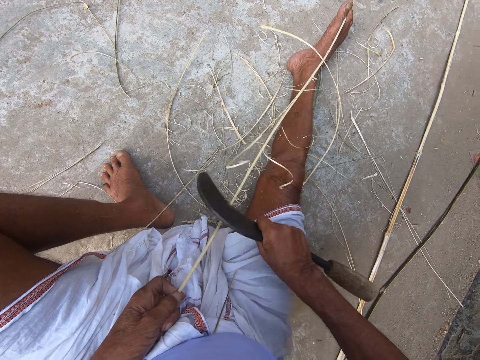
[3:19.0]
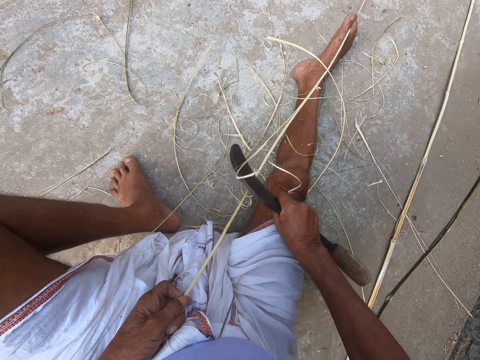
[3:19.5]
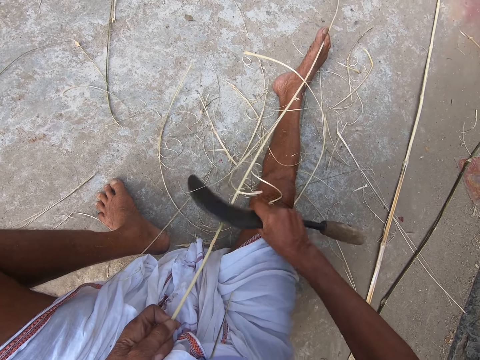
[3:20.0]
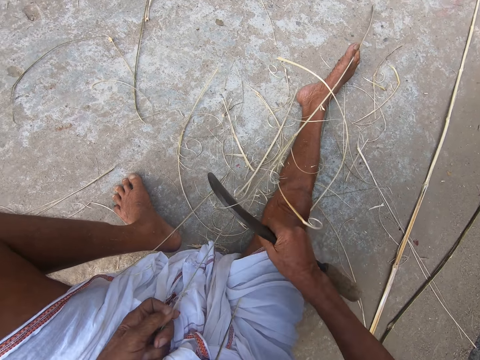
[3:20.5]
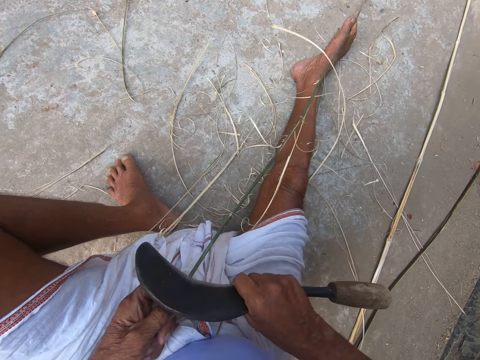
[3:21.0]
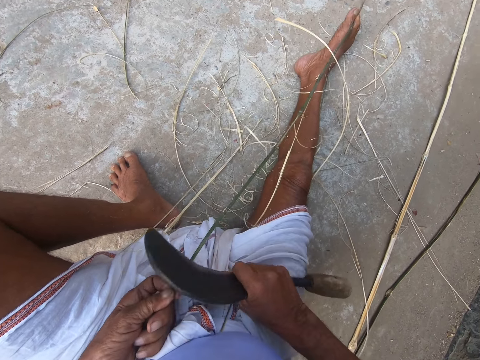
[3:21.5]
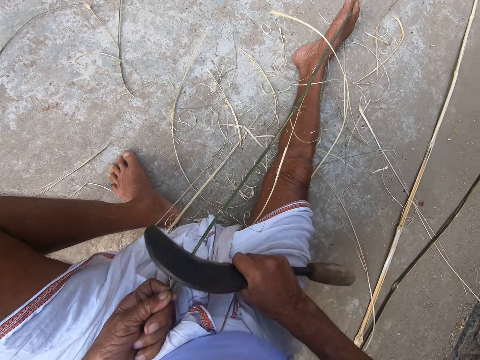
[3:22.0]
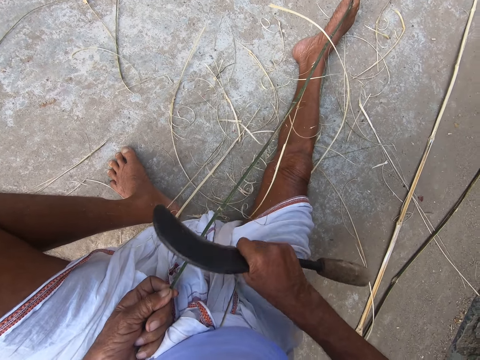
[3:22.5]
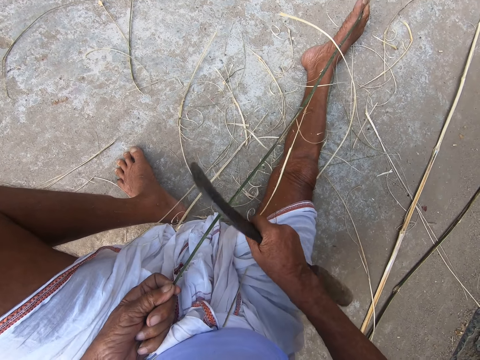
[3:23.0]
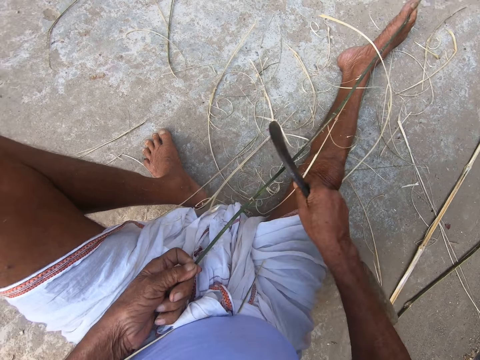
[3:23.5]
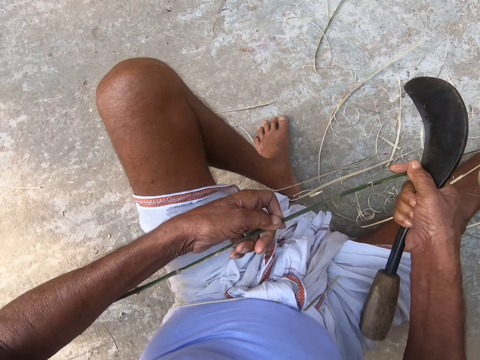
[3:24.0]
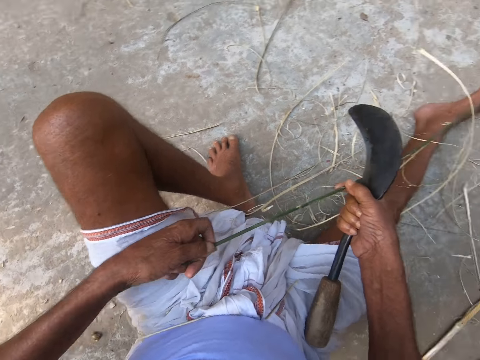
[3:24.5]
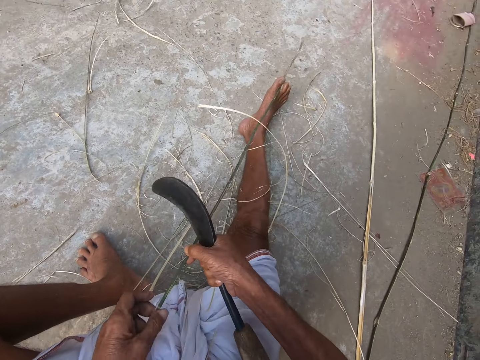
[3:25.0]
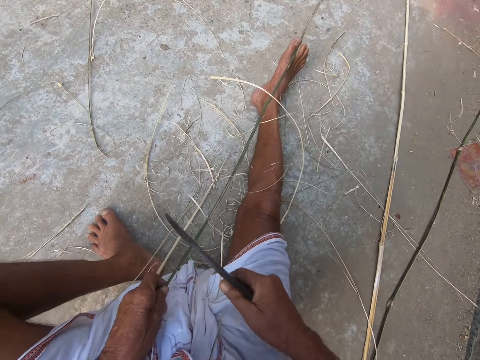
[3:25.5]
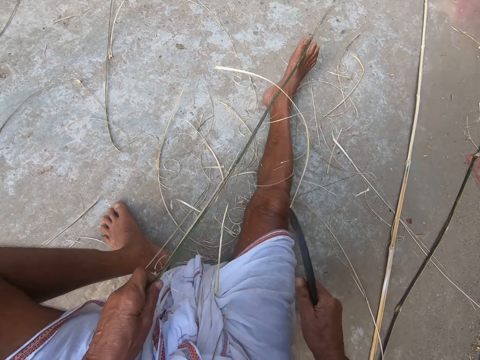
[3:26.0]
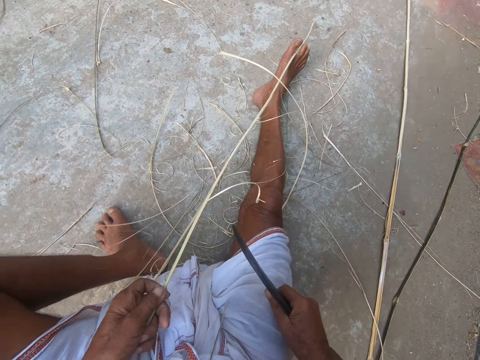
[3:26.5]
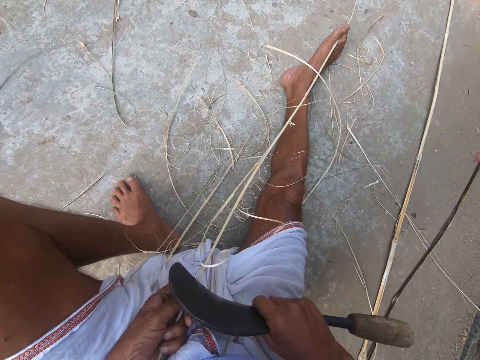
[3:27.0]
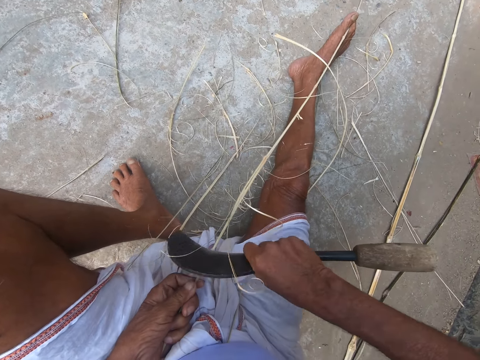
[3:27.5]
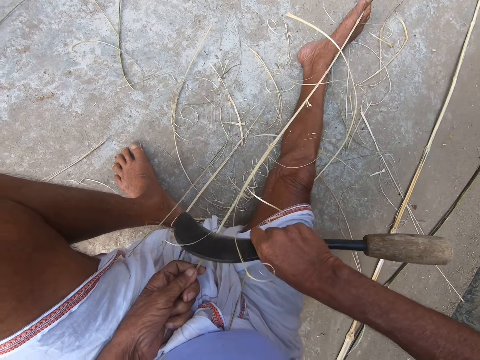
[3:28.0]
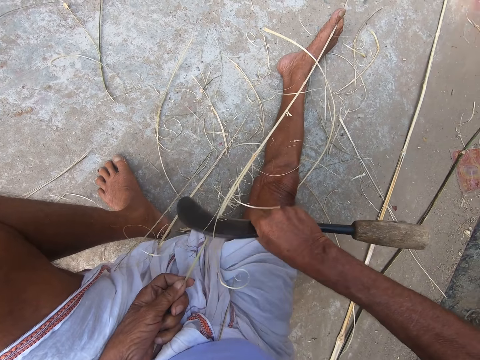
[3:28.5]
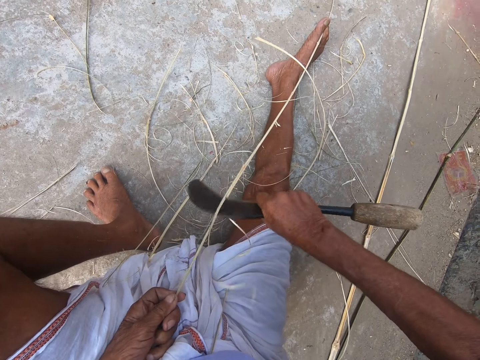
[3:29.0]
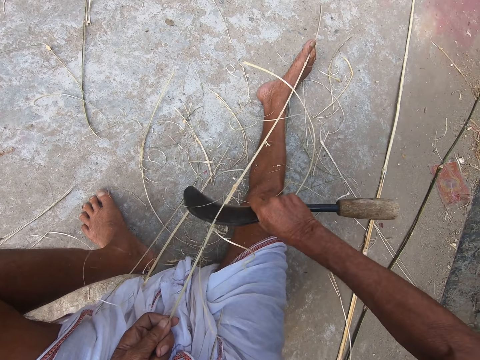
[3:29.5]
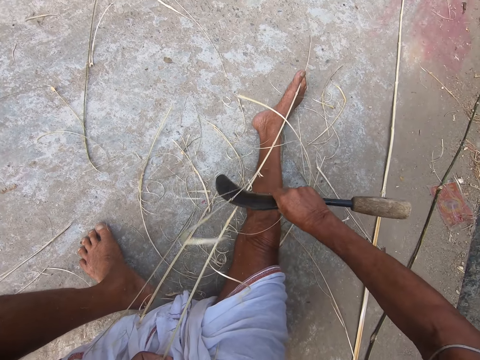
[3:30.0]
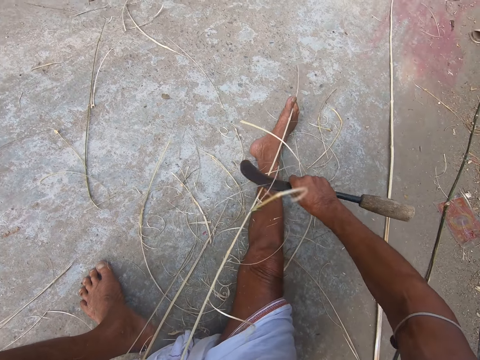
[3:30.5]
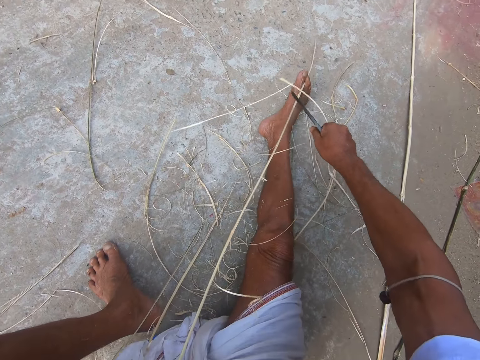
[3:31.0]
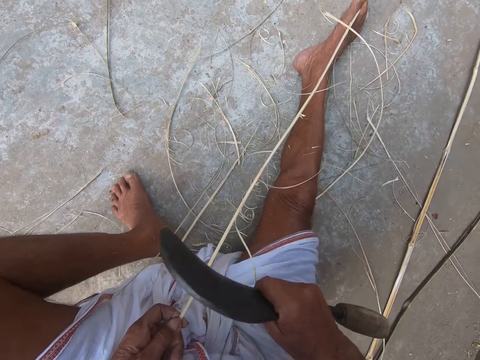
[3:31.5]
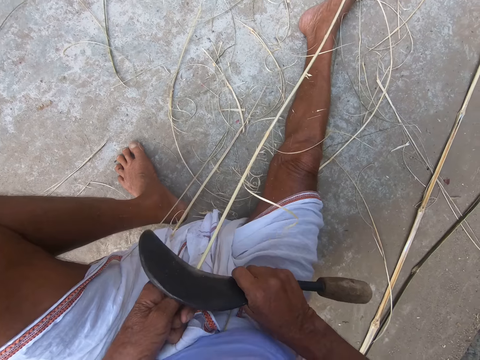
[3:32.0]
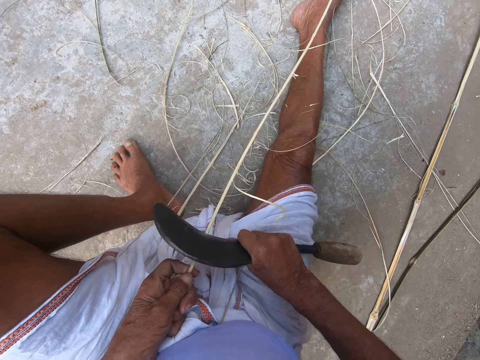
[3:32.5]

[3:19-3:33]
The camera wearer scrapes the bamboo stick with the hand sickle in his right hand. He adjusts the bamboo stick with both hands. He scrapes the bamboo stick with the hand sickle in his right hand.

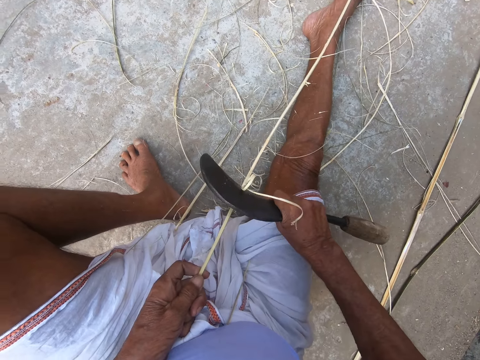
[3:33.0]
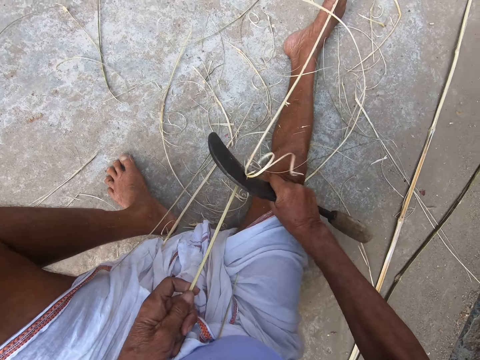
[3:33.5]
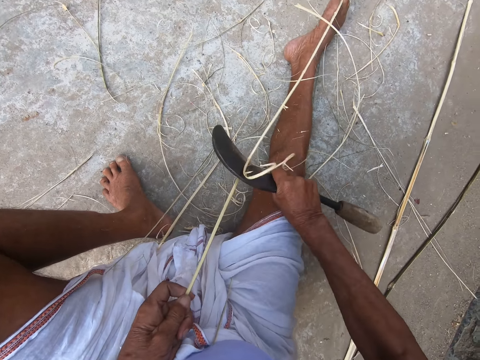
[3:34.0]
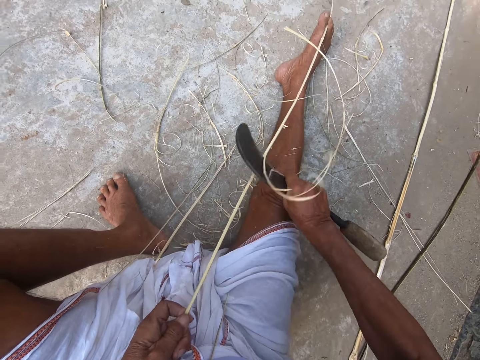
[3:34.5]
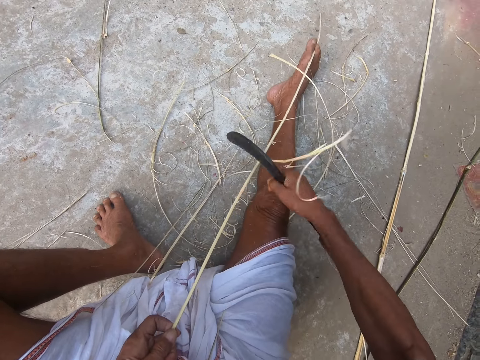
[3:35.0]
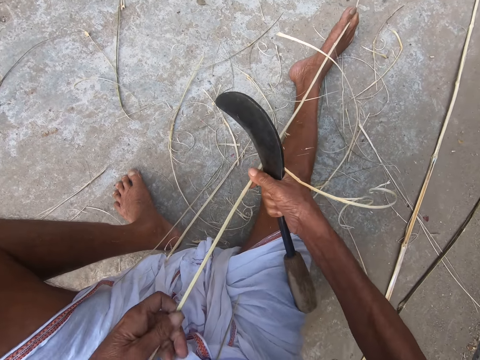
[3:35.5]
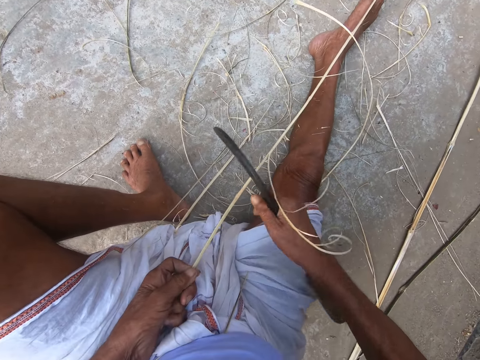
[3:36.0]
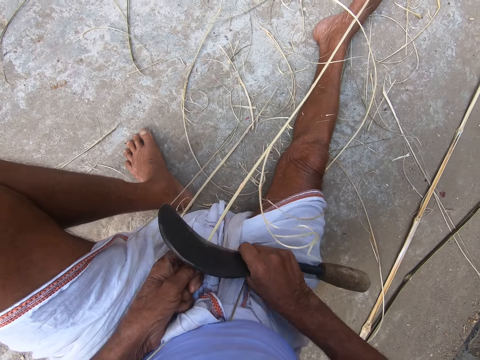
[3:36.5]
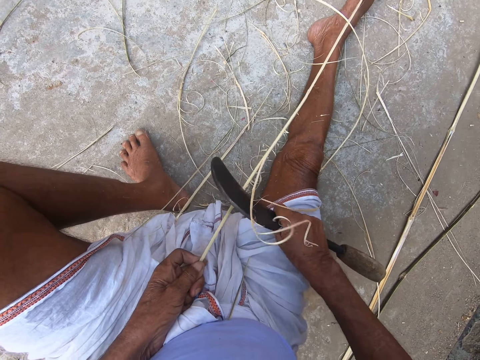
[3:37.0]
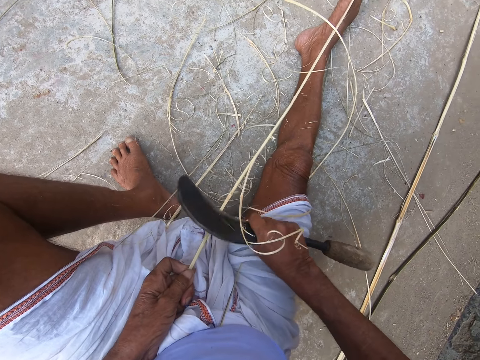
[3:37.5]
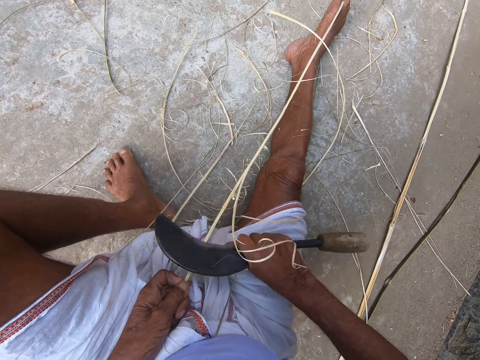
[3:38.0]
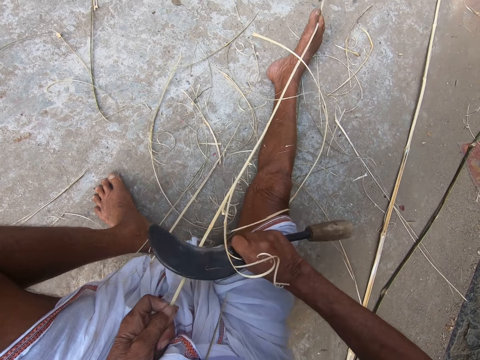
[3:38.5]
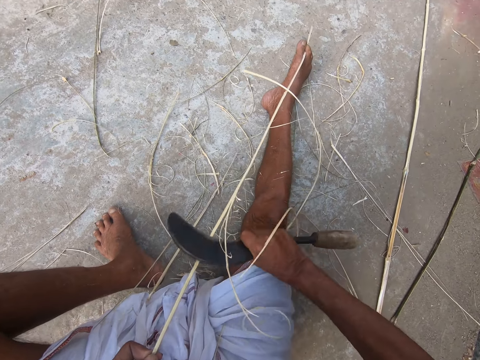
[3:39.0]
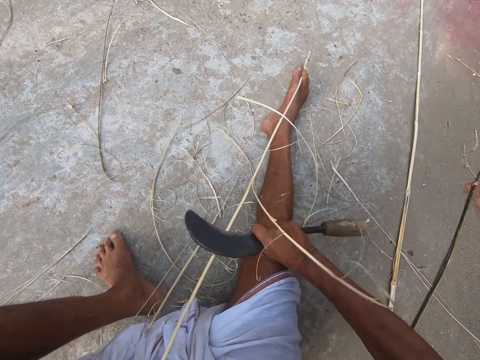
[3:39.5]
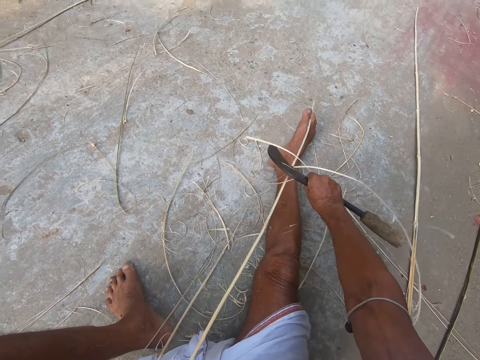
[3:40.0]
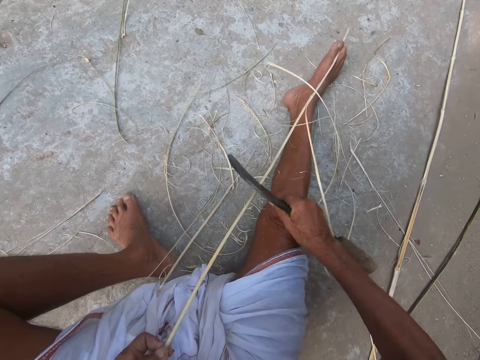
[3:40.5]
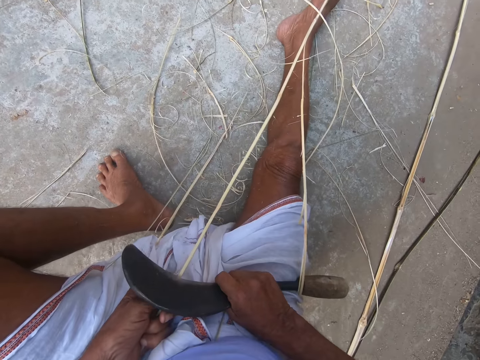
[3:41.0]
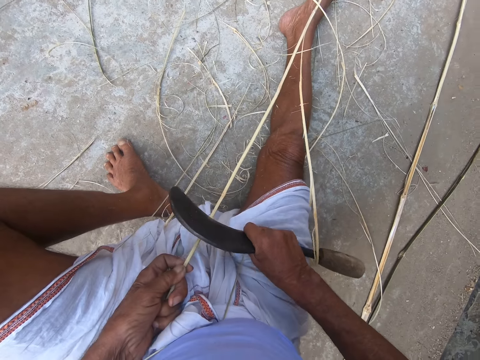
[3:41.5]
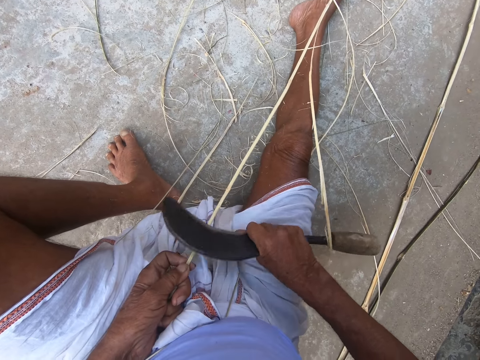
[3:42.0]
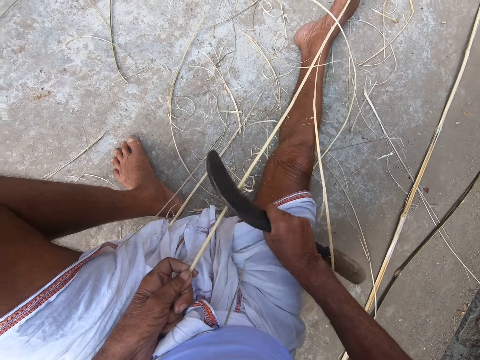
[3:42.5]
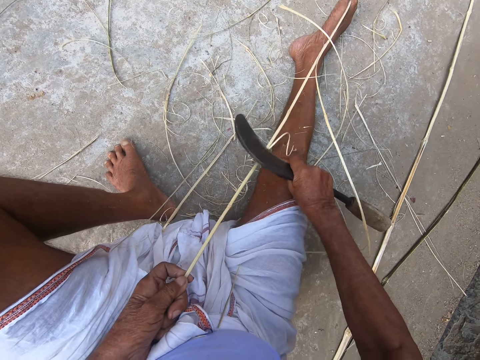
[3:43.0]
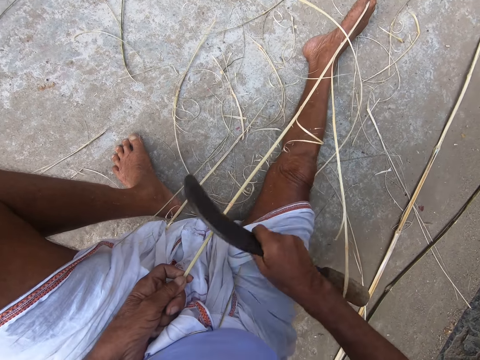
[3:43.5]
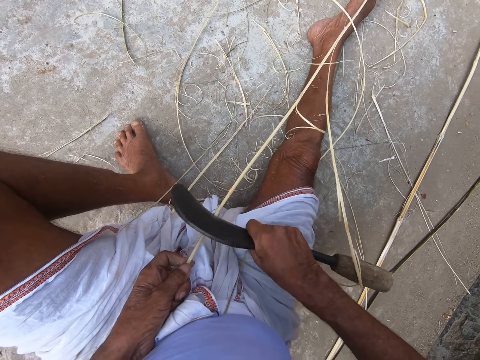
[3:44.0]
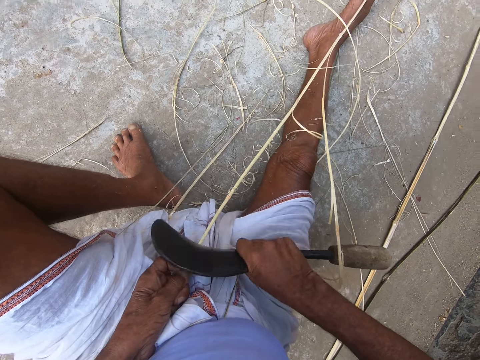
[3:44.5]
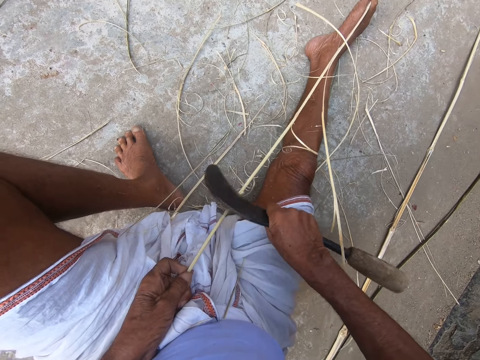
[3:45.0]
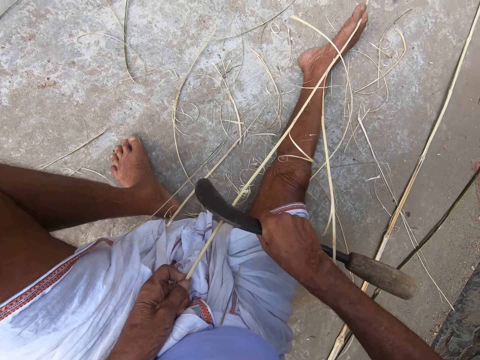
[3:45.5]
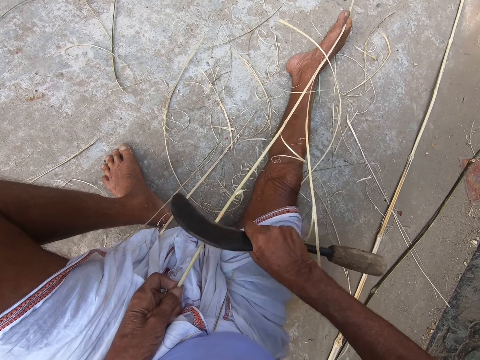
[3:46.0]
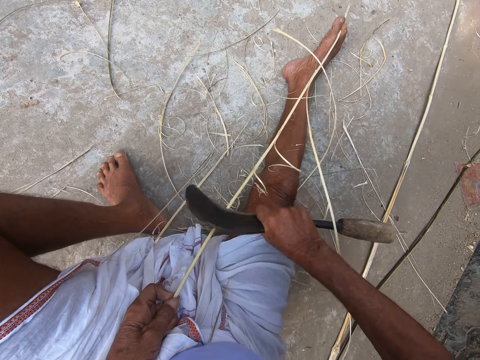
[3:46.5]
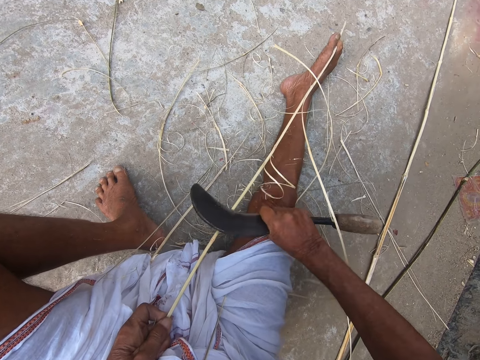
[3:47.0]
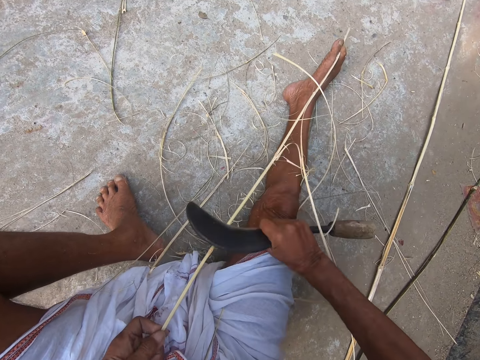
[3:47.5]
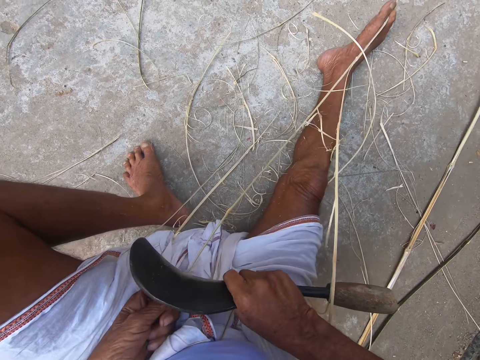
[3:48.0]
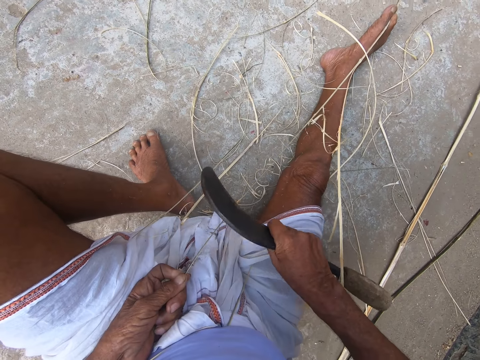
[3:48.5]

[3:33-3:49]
The camera wearer adjusts the bamboo stick with both hands. He scrapes the bamboo stick with the hand sickle in his right hand.
